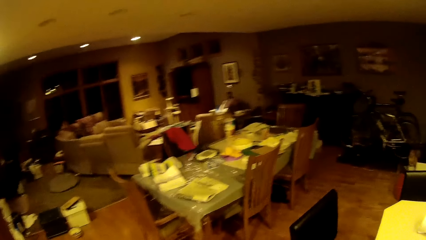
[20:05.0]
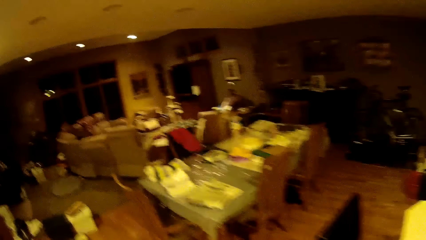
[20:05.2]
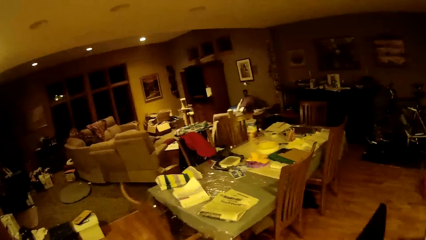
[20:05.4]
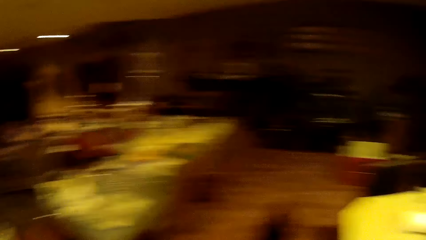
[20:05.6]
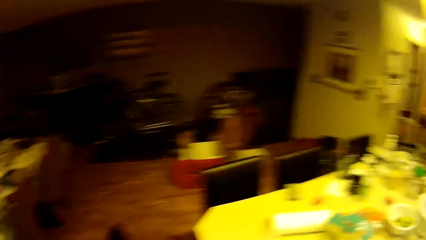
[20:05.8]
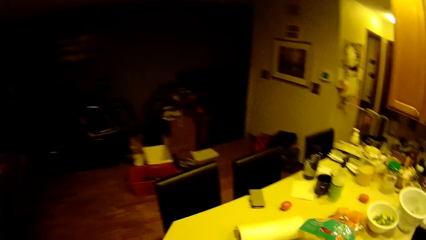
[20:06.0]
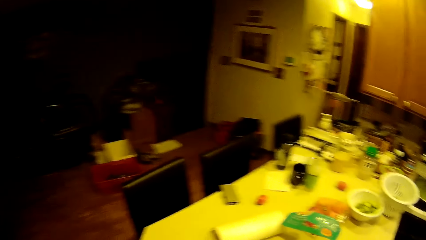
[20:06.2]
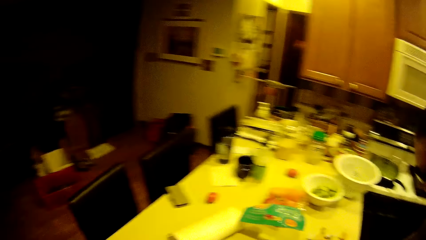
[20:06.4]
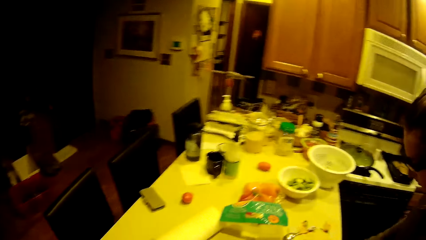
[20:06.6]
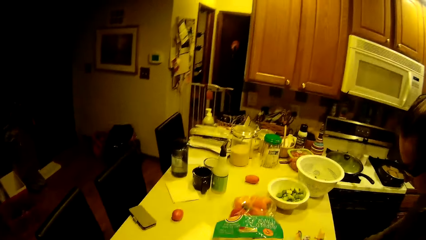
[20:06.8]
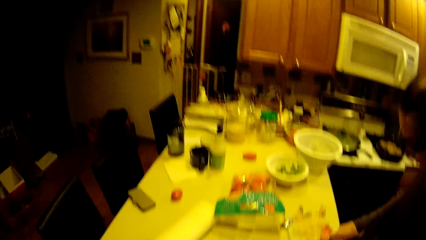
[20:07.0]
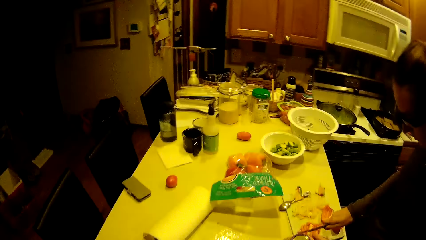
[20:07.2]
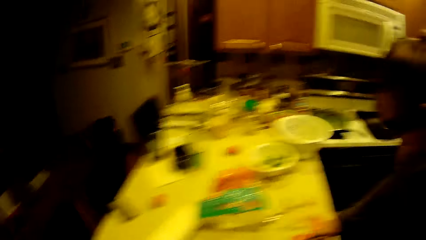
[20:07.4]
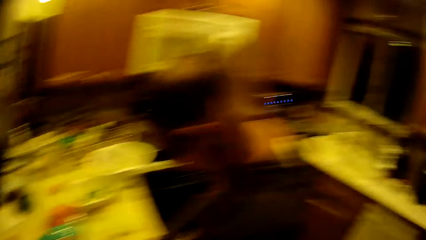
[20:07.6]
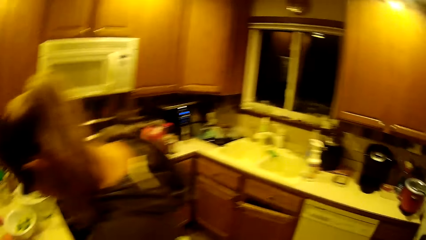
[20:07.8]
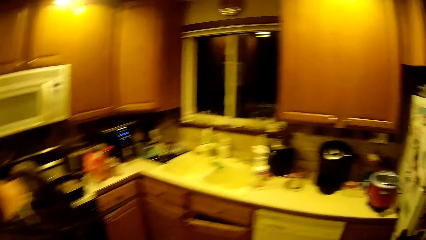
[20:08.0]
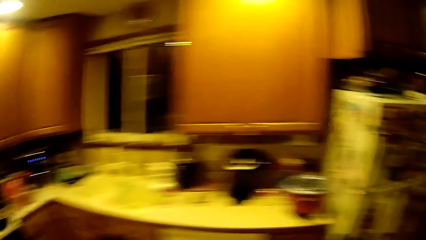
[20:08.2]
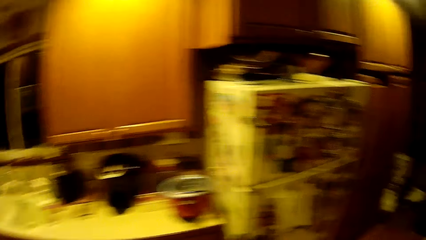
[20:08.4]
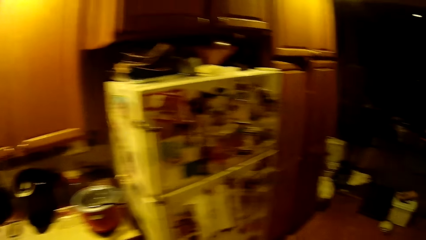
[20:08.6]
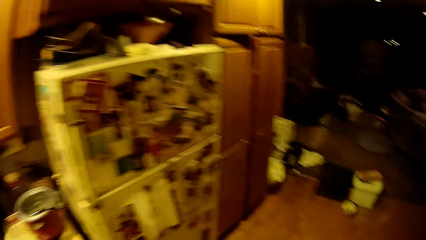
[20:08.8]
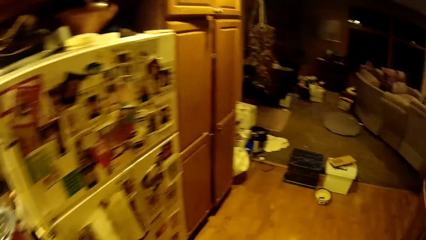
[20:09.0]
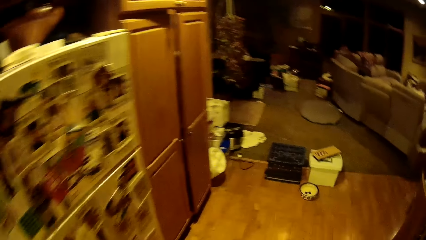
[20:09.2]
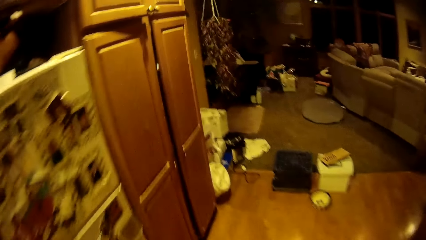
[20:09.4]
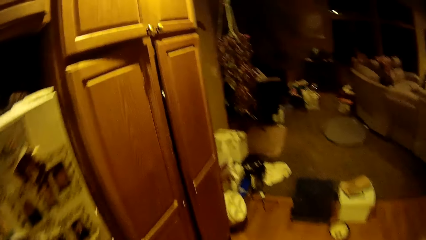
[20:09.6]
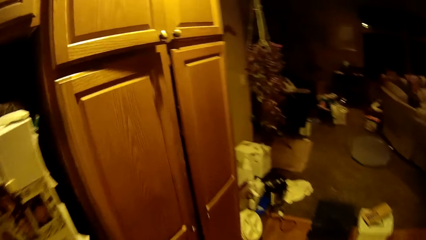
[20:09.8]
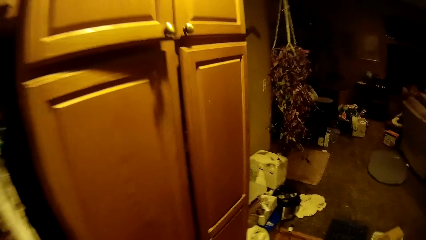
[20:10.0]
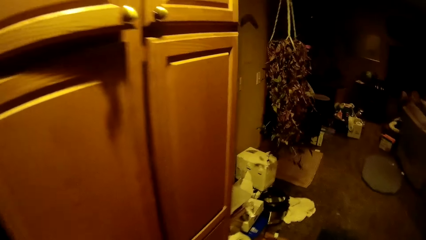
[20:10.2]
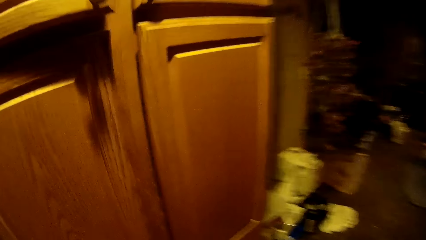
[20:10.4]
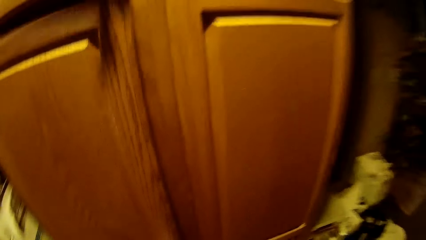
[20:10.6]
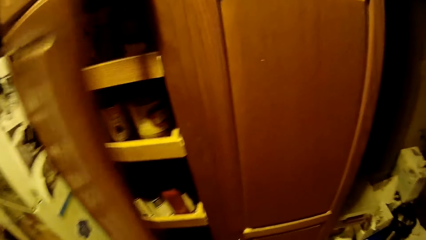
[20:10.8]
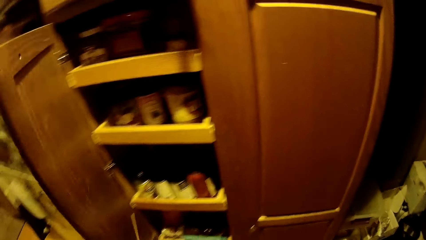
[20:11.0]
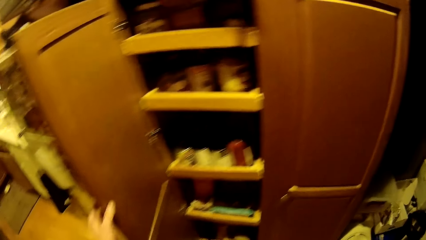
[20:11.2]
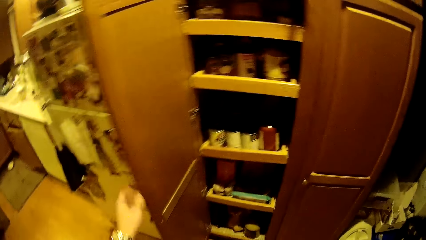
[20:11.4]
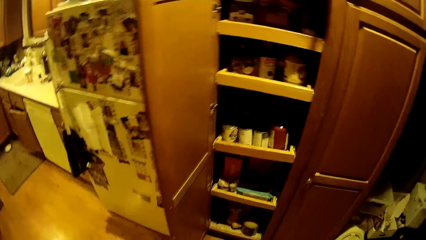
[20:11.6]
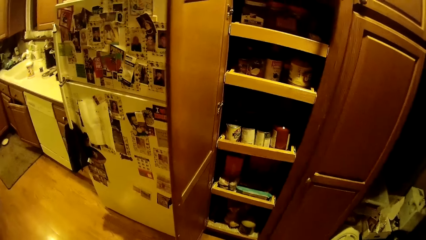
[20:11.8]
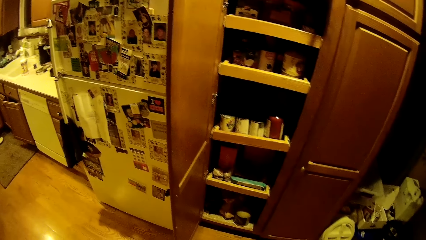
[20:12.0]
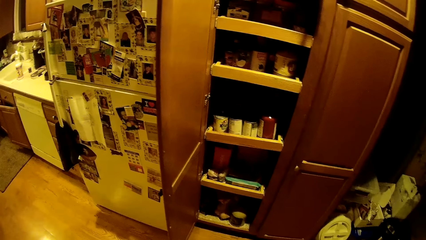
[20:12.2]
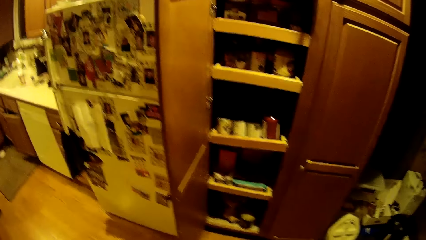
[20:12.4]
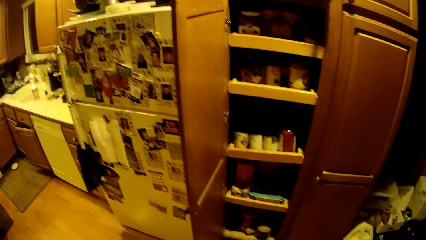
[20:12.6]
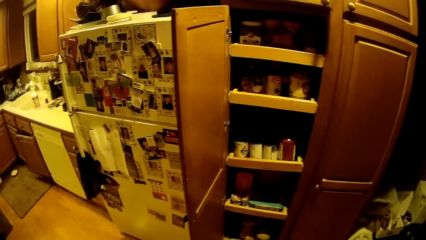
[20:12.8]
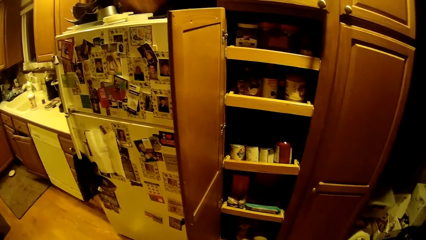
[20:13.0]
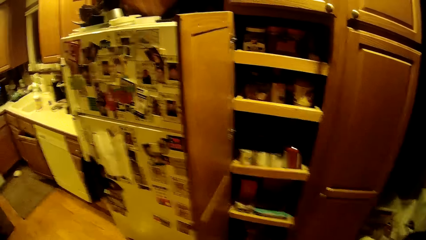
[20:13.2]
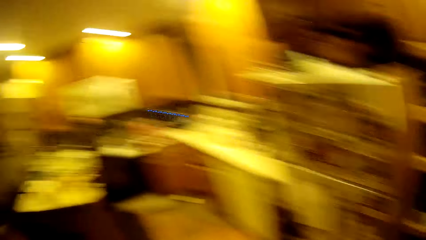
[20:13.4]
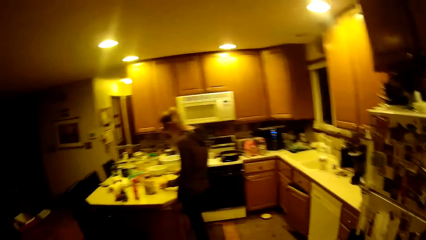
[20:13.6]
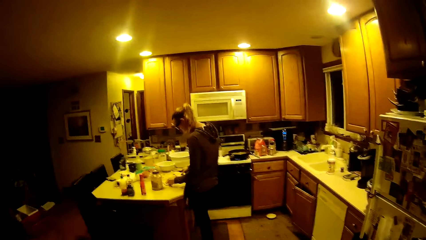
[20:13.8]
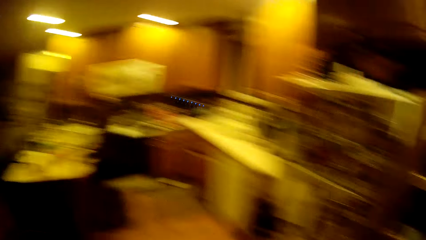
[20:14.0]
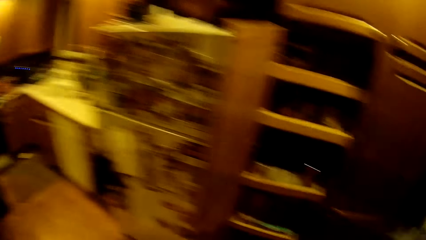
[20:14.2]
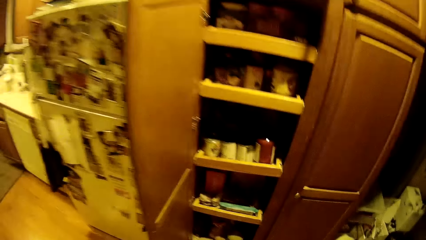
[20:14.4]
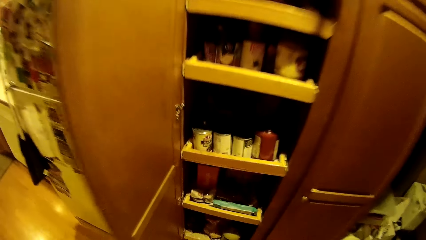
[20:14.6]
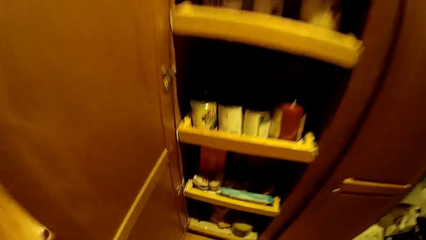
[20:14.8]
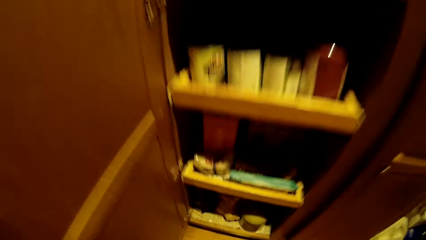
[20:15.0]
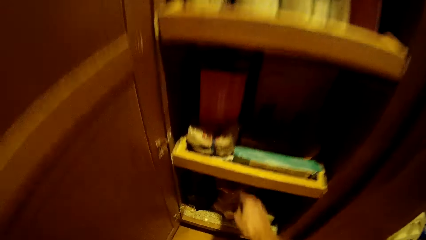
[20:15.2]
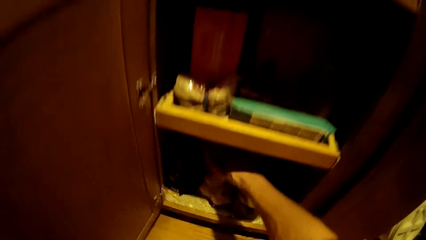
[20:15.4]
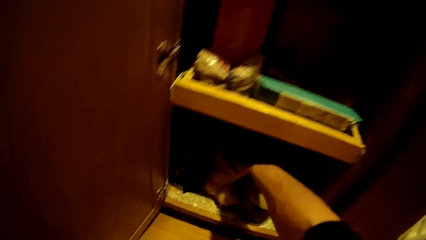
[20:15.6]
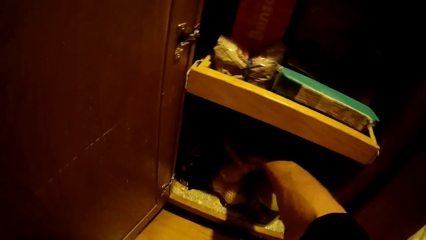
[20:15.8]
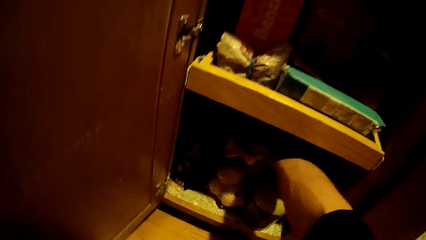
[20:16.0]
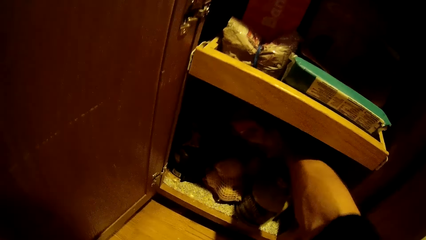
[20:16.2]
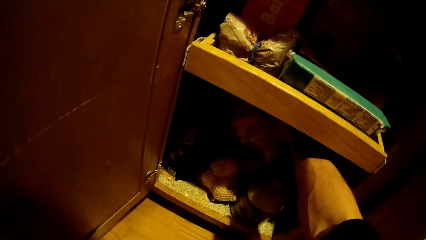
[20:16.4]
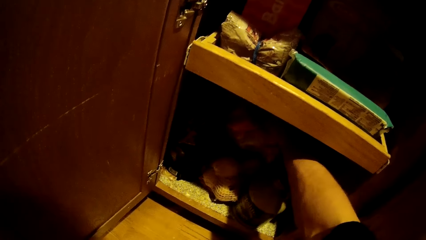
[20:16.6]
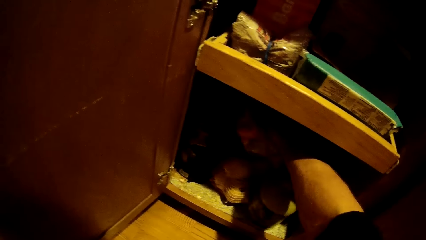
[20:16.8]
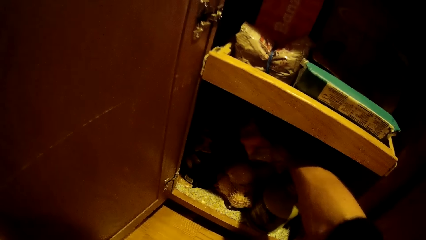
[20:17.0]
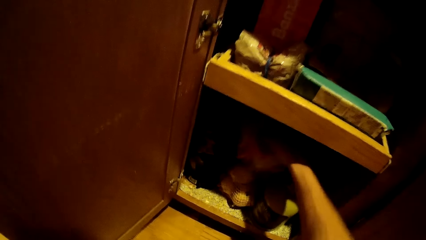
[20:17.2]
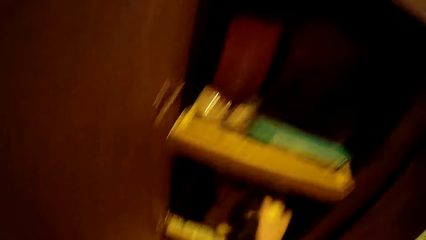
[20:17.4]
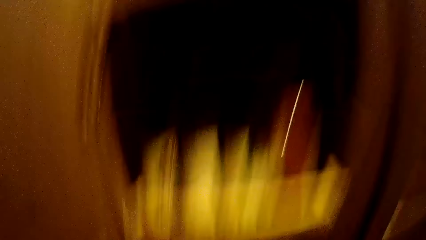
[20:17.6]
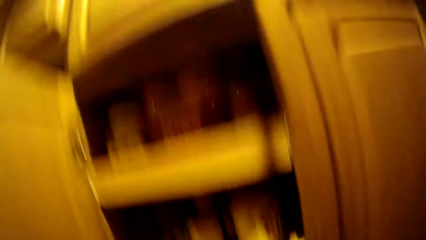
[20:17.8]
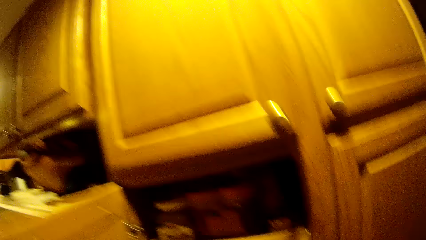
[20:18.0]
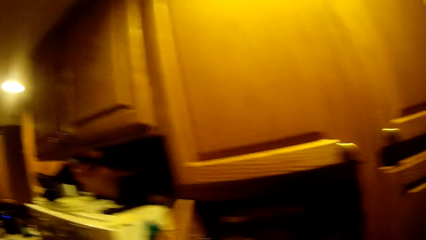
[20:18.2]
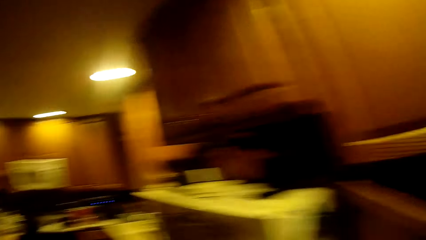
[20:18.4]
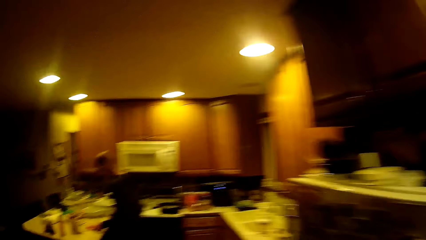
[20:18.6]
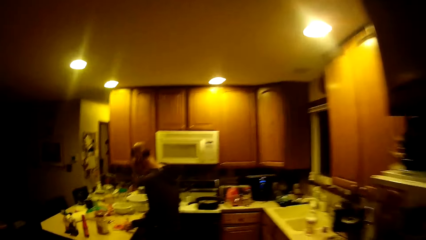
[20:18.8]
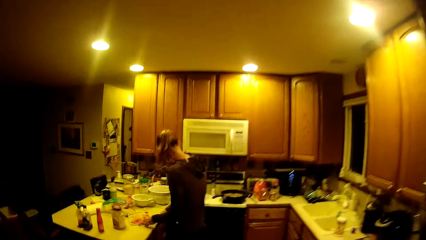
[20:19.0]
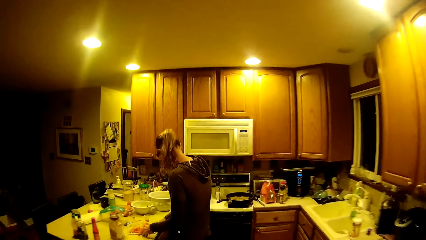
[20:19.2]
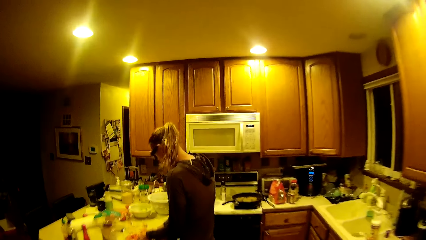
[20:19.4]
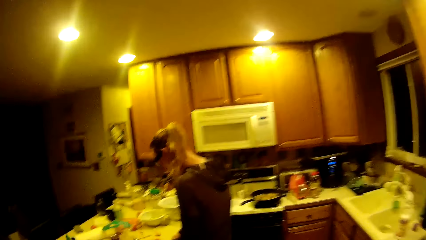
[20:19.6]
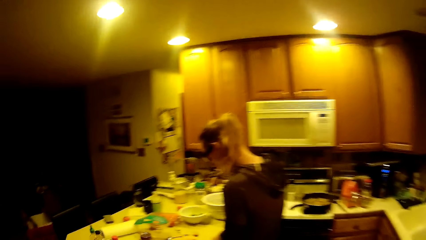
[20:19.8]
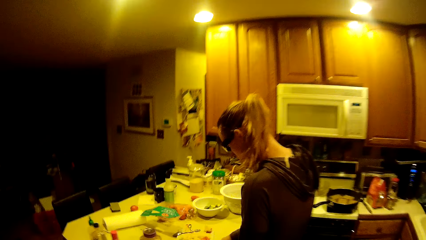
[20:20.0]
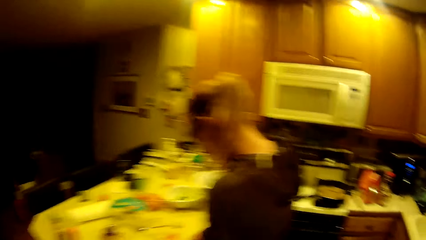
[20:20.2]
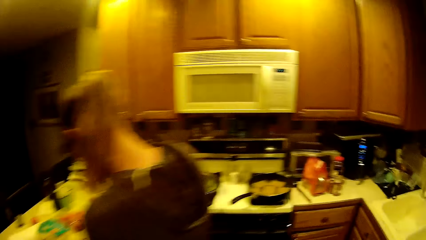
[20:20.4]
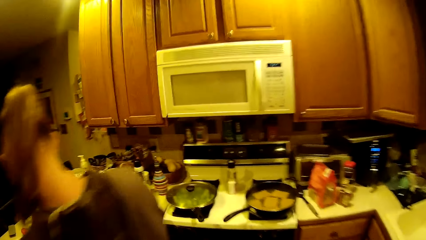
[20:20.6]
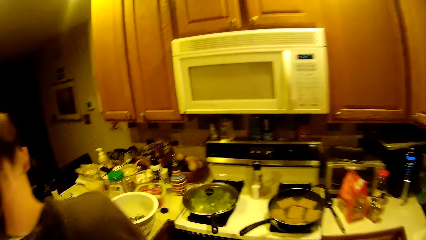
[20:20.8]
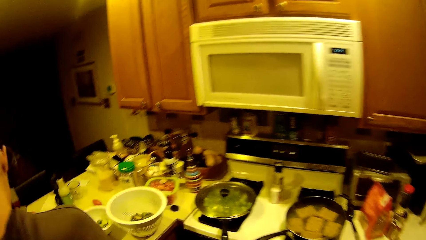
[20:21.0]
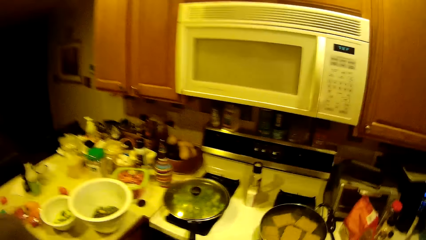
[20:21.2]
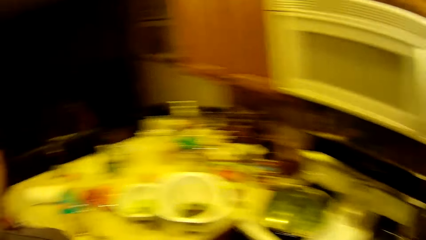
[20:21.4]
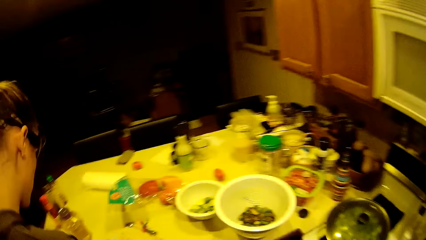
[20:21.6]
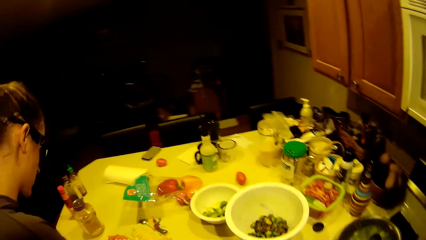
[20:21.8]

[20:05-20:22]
The camera wearer walks around the house. They open a kitchen cabinet with the left hand. Someone chops ingredients. The camera wearer takes onions or a potato from the kitchen cabinet. They walk around the kitchen.
